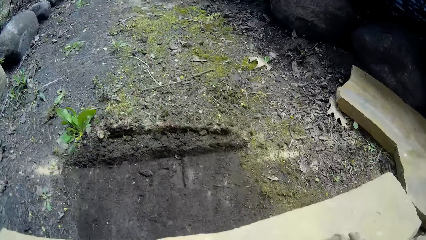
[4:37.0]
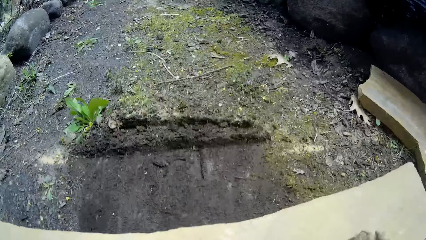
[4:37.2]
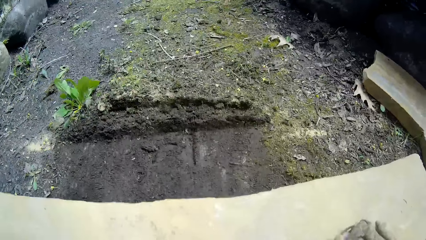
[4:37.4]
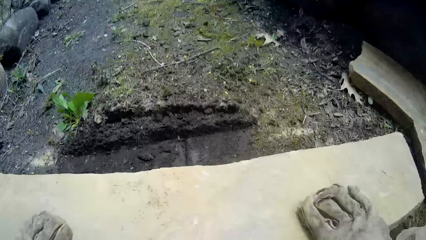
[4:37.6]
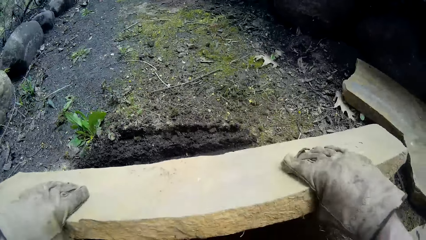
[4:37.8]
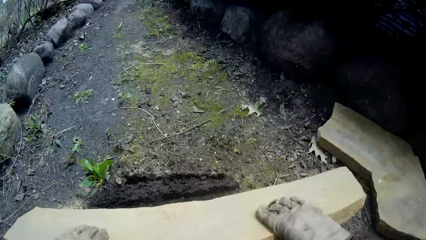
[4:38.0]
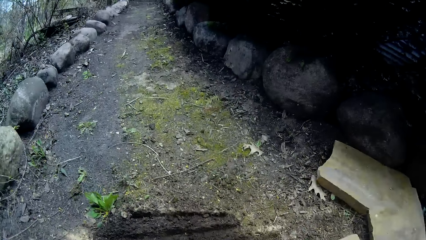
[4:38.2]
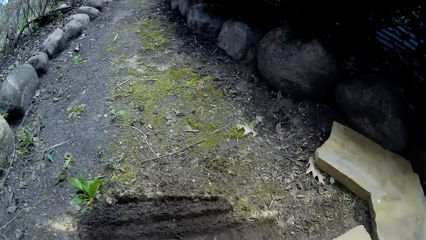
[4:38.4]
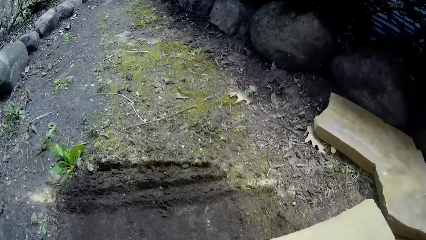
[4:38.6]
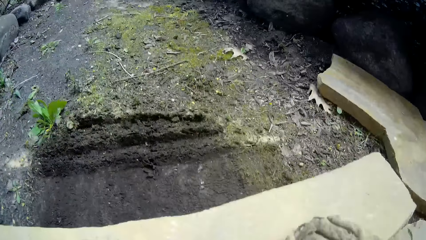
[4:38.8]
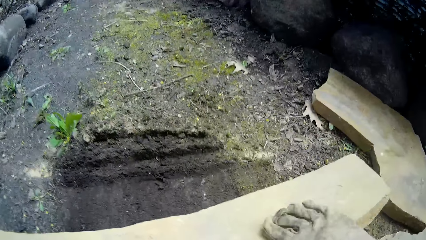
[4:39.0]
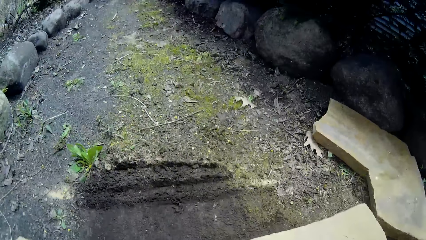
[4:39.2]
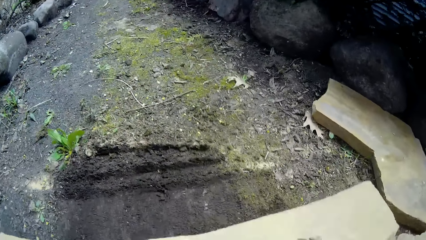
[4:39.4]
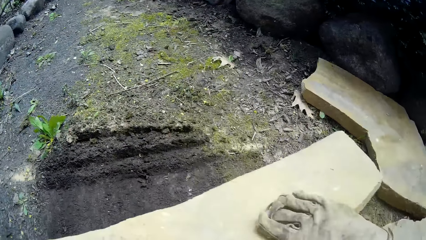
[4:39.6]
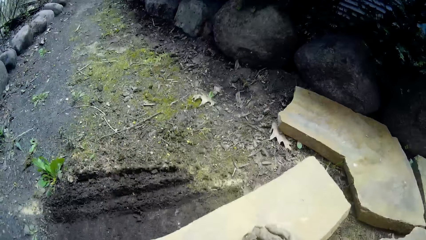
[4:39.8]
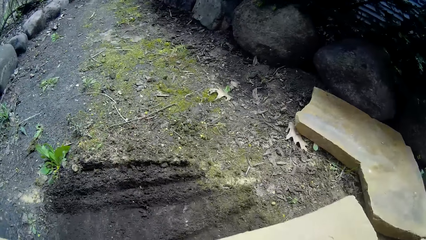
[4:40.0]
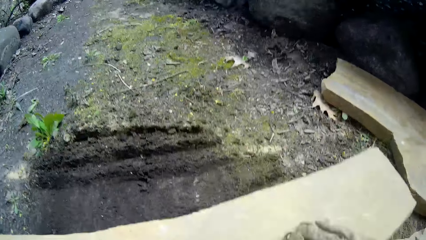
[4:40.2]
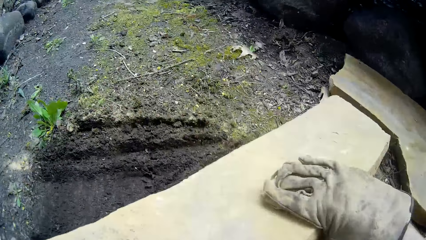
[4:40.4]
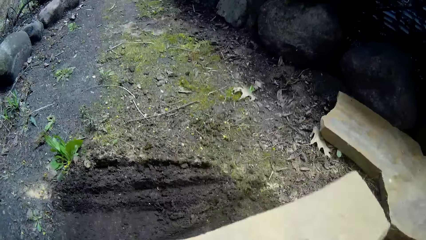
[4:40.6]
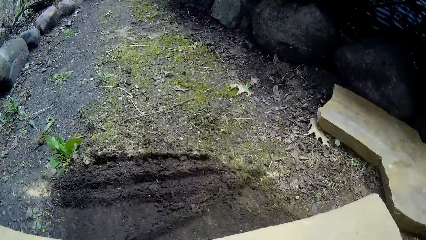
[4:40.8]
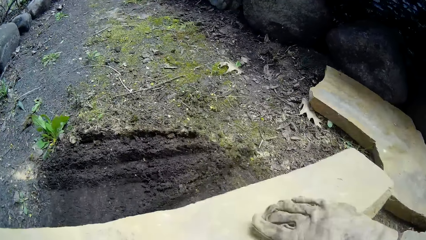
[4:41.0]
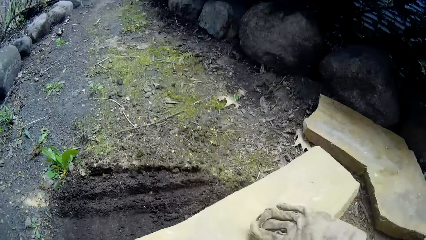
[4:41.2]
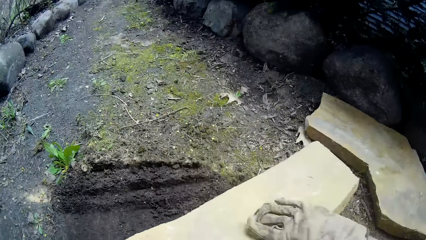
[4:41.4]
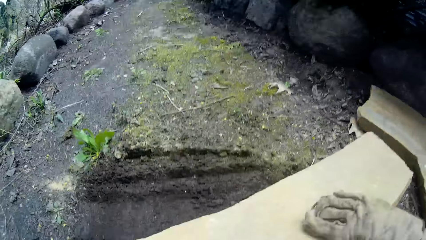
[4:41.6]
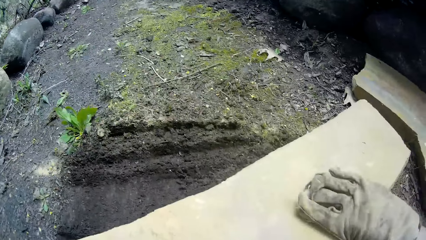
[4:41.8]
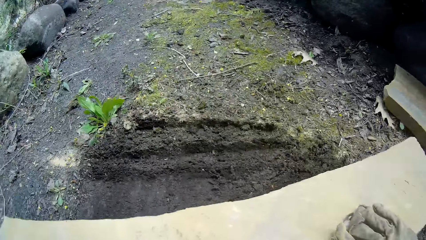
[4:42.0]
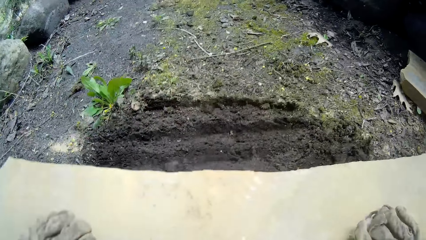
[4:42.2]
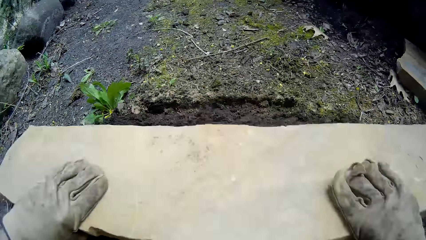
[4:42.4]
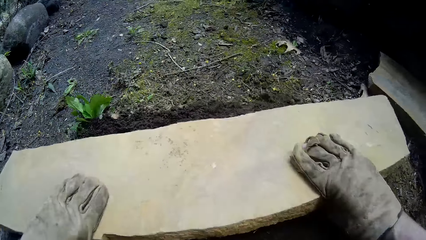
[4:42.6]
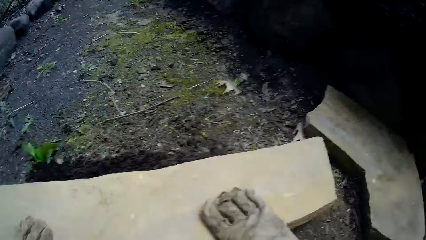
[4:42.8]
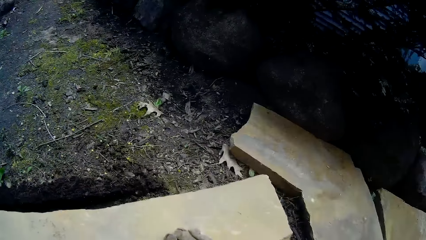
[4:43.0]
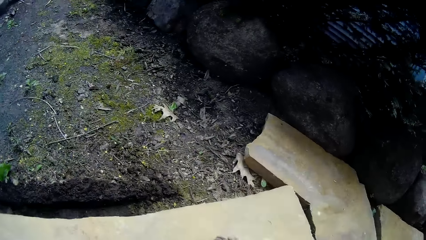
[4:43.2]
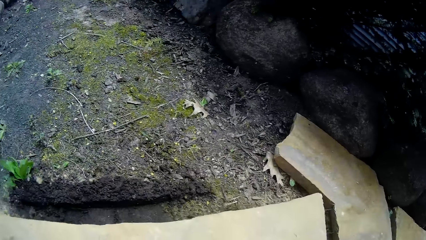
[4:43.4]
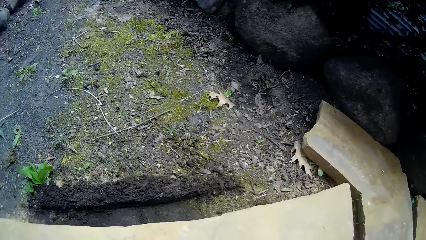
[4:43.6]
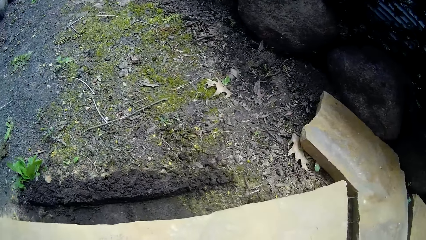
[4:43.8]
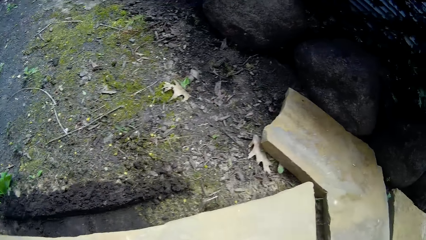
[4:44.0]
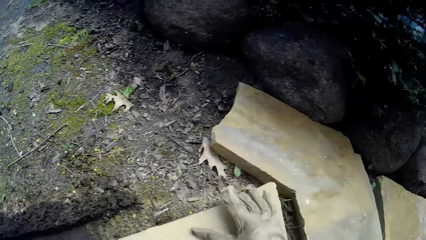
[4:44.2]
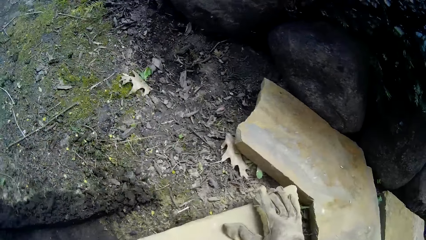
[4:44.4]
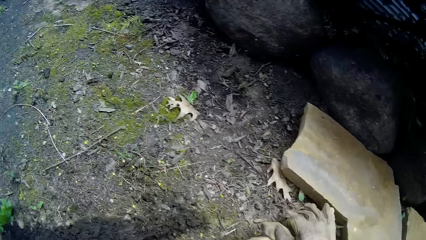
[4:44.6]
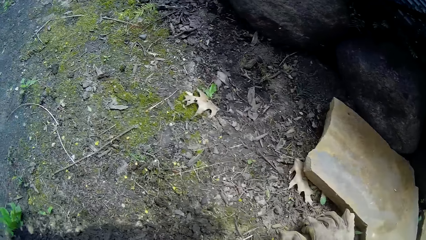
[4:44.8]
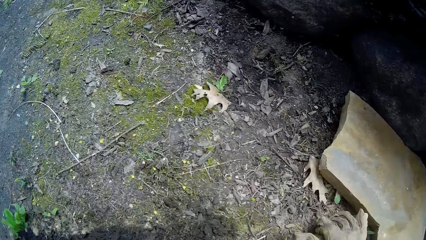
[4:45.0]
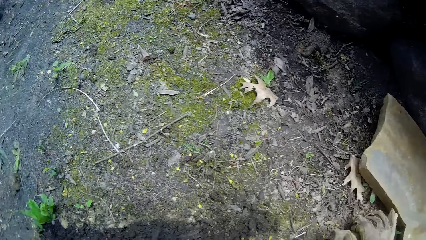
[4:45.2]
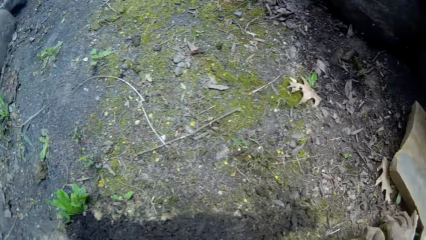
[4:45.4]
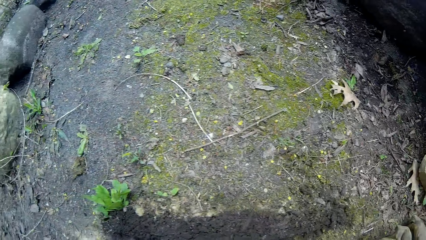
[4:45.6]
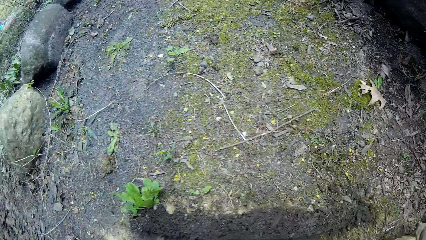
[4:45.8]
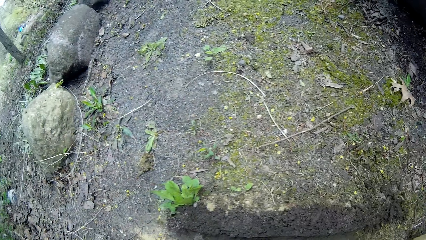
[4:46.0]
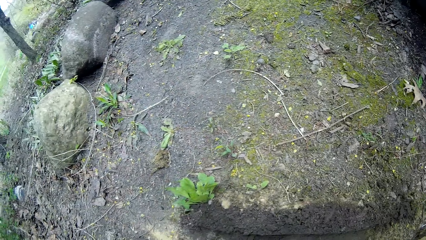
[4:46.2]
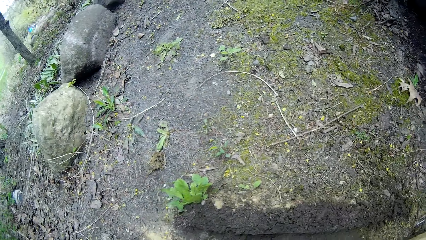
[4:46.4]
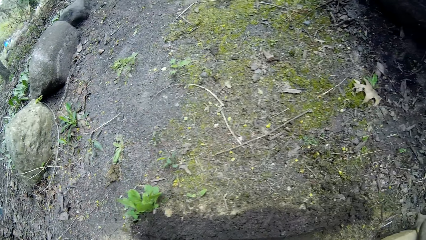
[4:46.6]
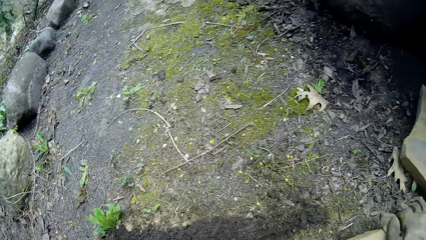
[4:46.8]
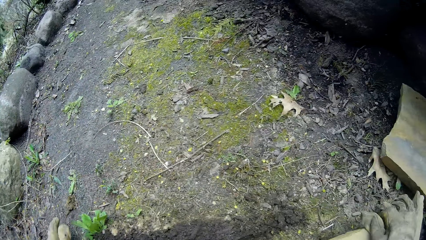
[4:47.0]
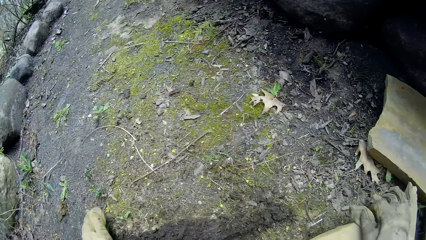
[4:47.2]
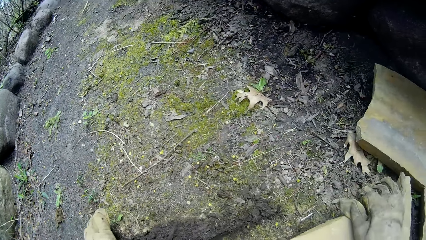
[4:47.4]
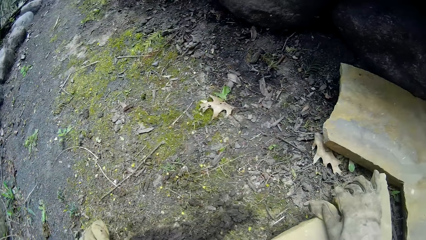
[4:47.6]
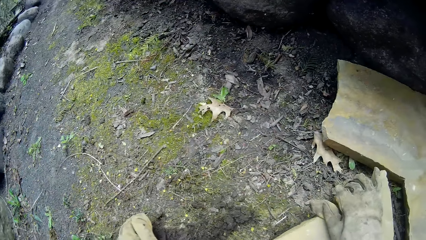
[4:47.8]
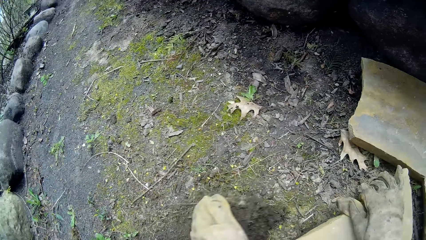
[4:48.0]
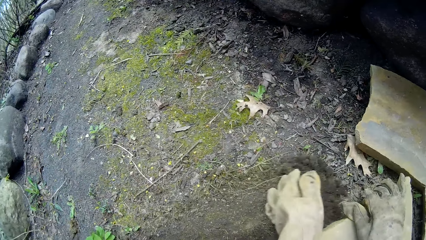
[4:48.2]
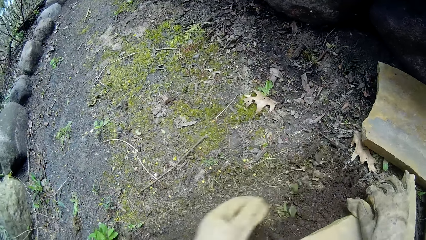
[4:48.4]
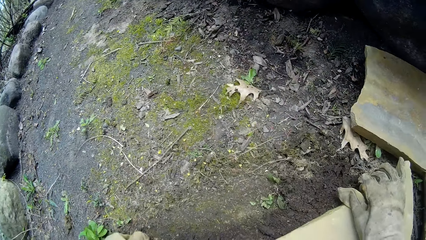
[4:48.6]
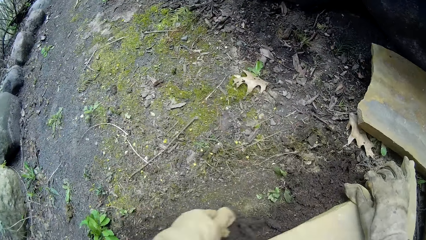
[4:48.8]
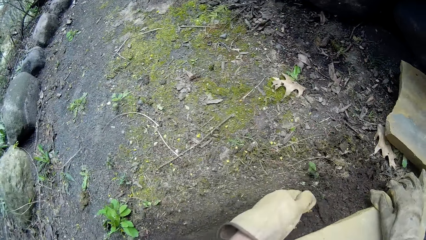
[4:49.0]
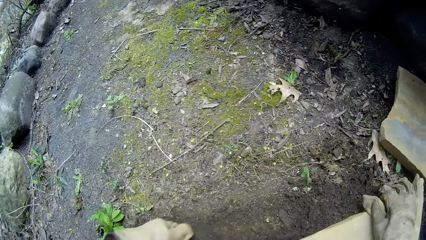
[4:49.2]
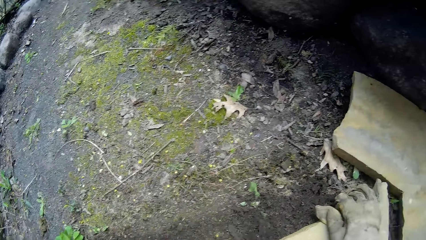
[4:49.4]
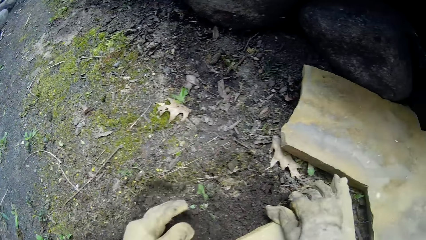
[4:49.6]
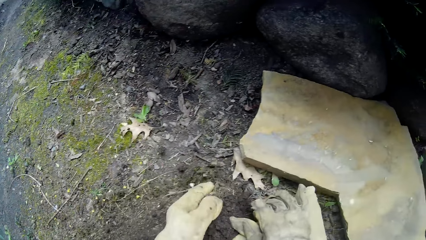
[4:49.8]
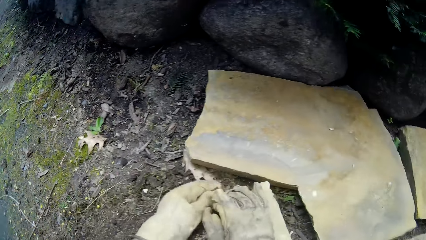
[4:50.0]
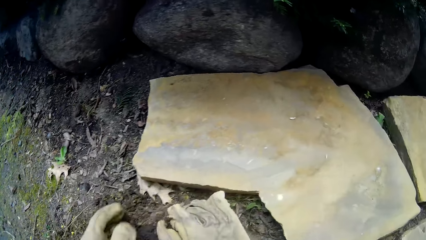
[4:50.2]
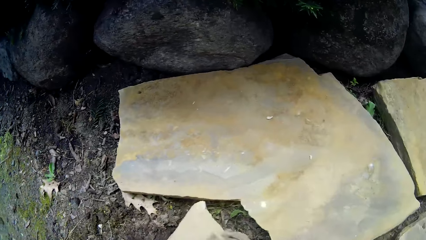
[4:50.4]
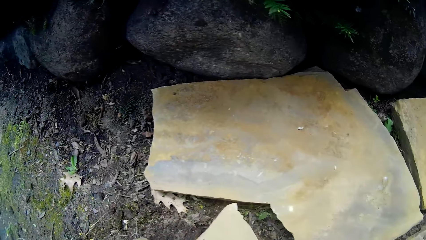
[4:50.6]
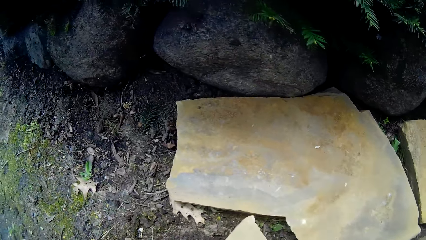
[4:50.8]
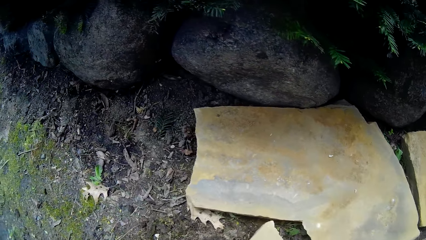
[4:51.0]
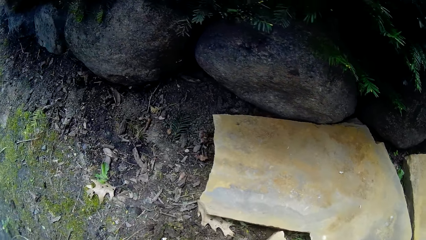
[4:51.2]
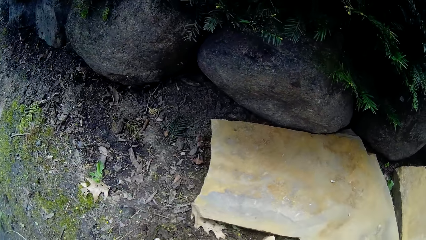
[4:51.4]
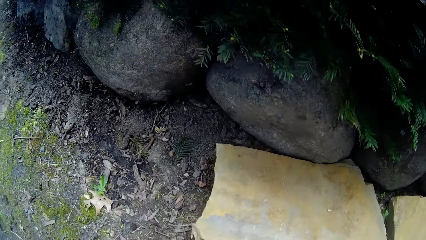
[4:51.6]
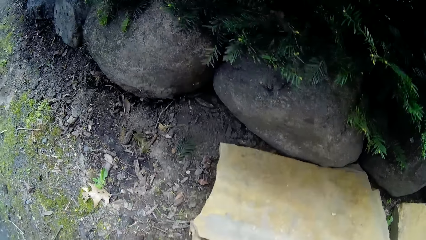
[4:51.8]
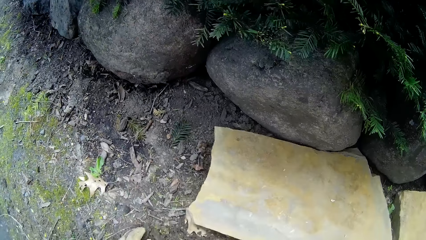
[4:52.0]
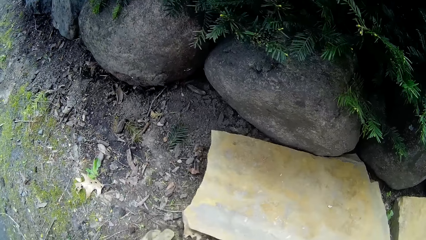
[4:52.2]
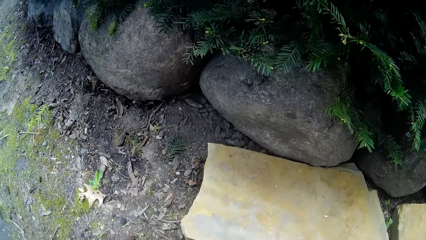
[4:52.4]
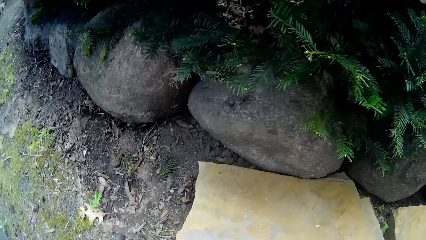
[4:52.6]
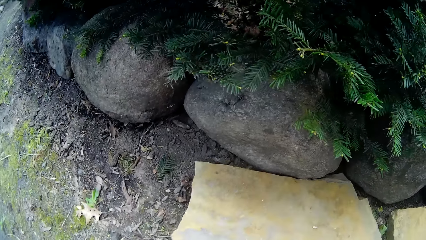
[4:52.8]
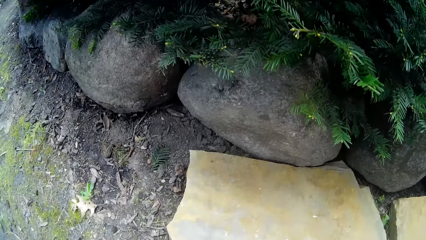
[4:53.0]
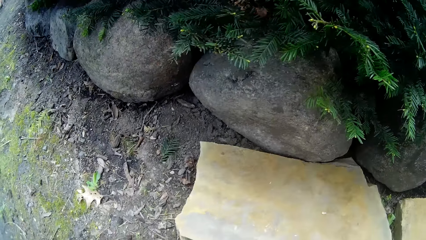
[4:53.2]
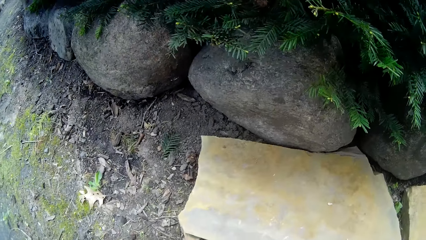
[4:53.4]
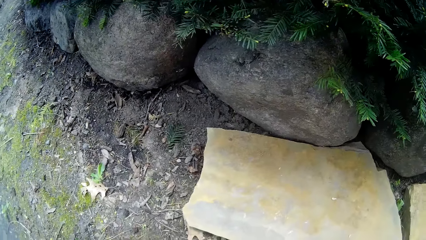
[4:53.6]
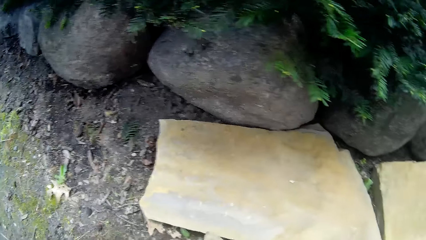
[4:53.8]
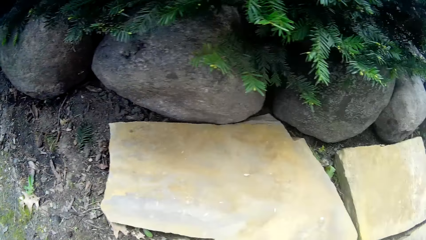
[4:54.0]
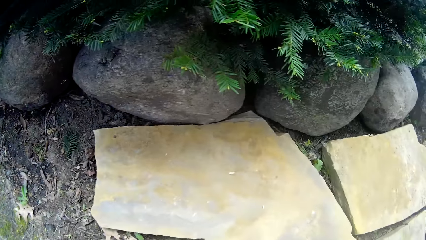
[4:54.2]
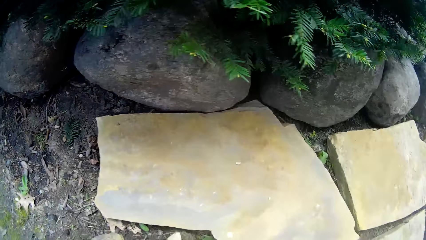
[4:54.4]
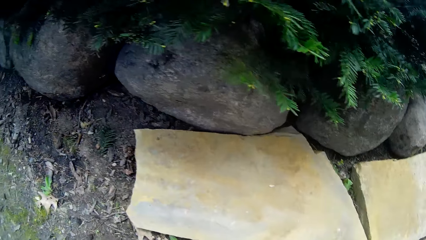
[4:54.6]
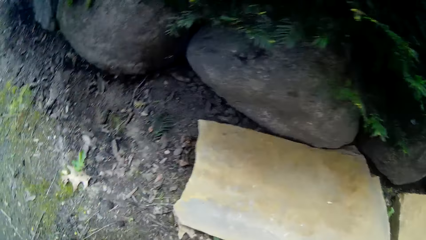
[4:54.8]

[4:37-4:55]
The camera wearer pushes a slate. He pushes the slate again. He holds the slate. He looks around the area. He smoothens the soil around the cobblestone with his left hand. He extracts the soil from the ground with his left hand.
